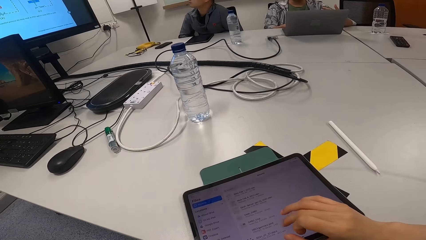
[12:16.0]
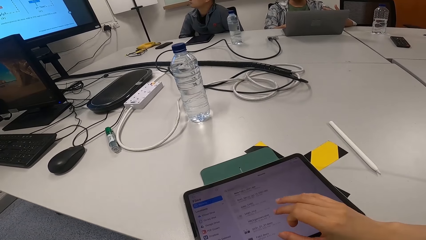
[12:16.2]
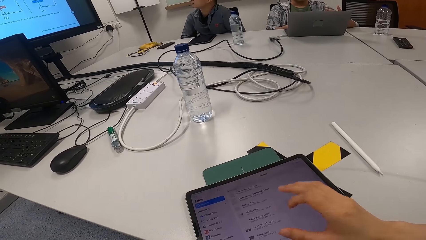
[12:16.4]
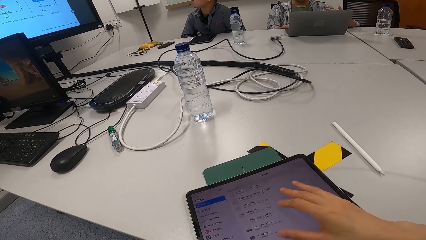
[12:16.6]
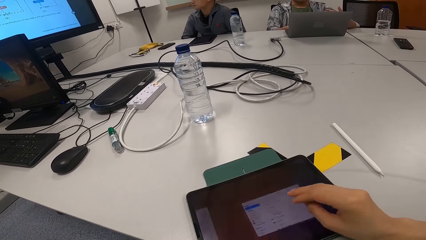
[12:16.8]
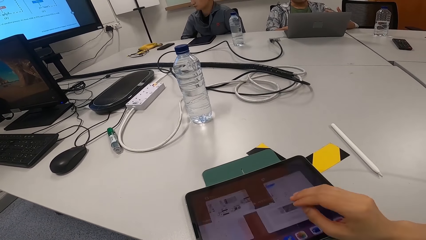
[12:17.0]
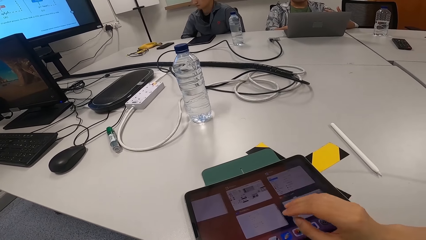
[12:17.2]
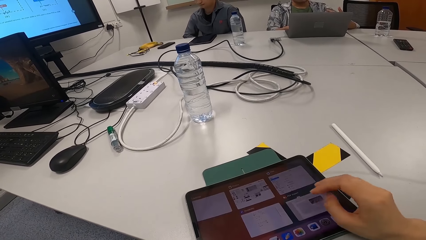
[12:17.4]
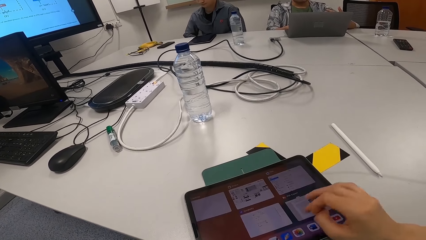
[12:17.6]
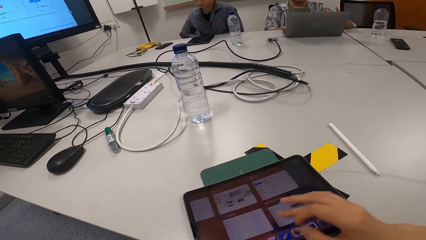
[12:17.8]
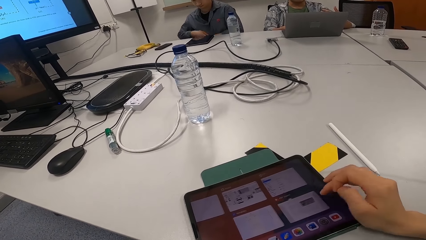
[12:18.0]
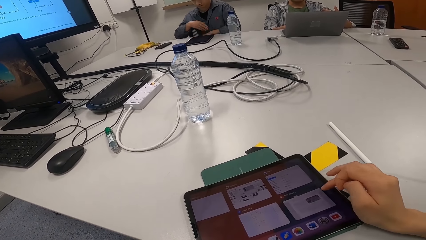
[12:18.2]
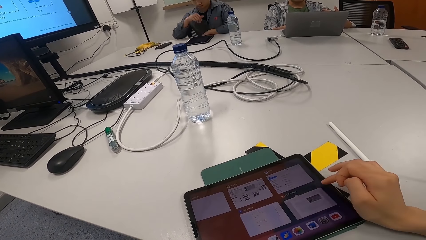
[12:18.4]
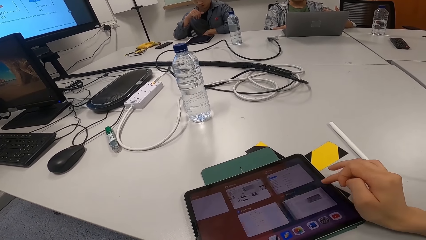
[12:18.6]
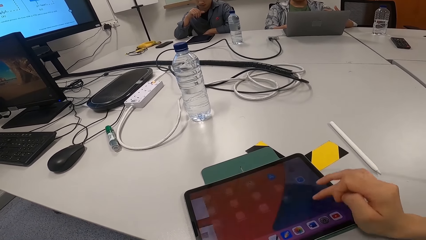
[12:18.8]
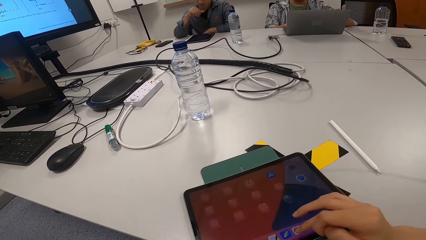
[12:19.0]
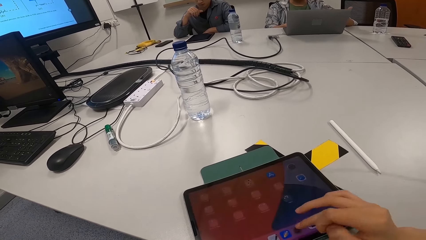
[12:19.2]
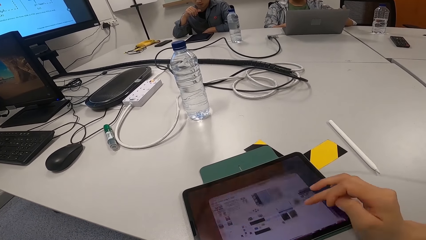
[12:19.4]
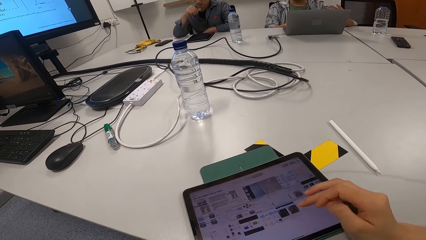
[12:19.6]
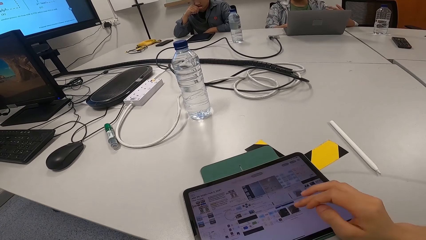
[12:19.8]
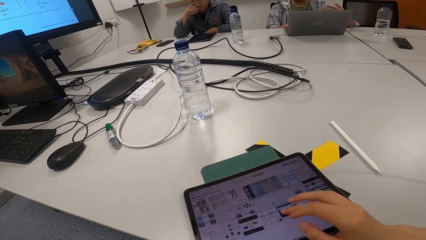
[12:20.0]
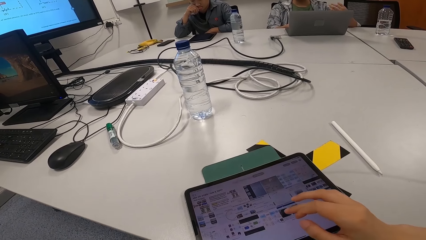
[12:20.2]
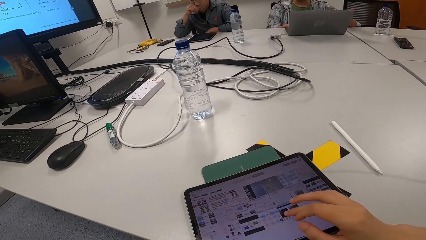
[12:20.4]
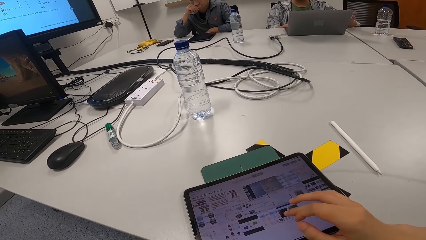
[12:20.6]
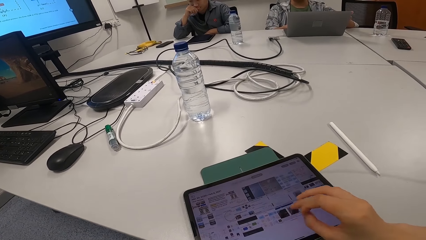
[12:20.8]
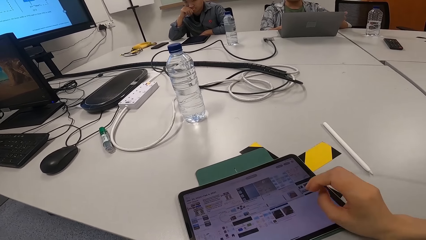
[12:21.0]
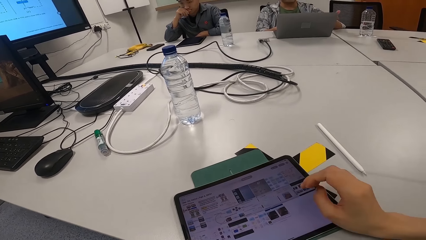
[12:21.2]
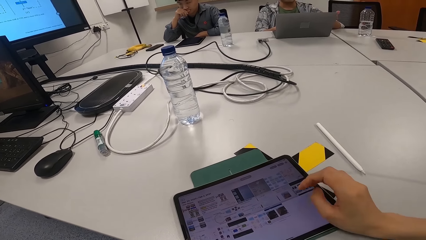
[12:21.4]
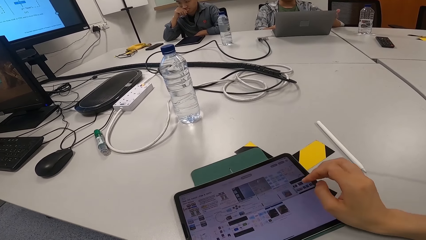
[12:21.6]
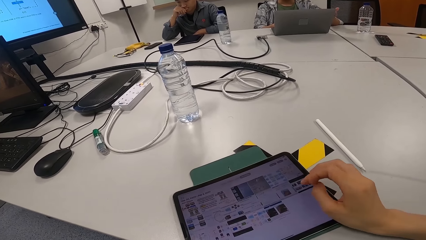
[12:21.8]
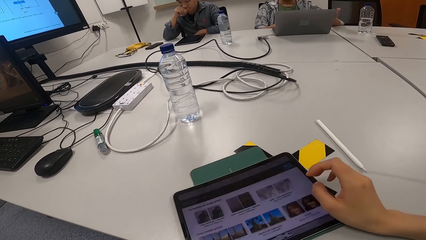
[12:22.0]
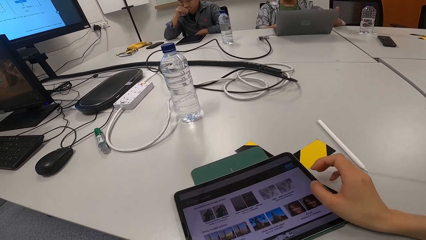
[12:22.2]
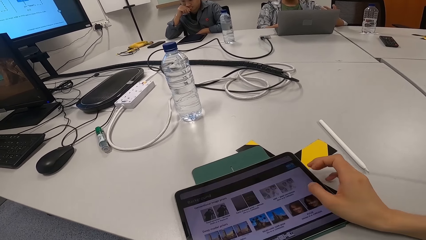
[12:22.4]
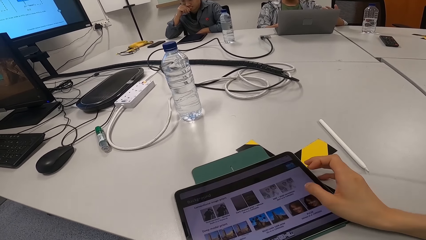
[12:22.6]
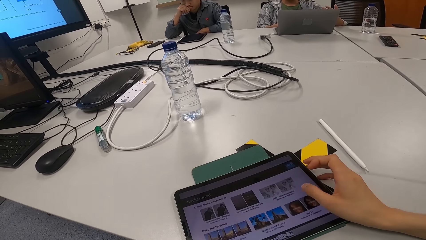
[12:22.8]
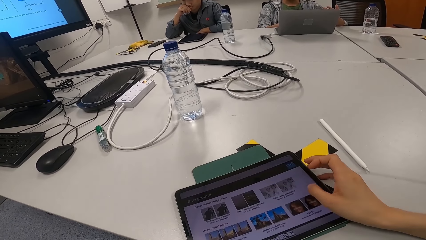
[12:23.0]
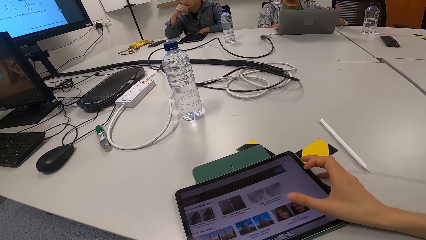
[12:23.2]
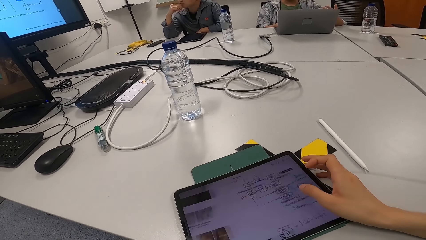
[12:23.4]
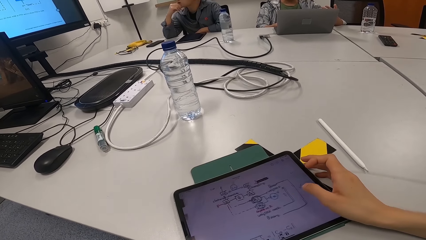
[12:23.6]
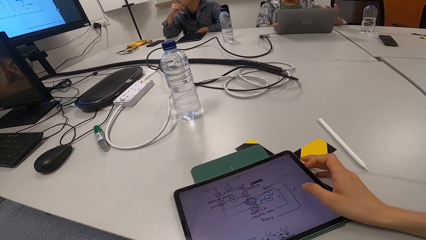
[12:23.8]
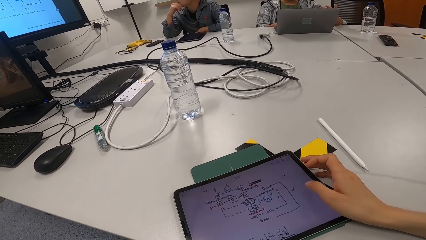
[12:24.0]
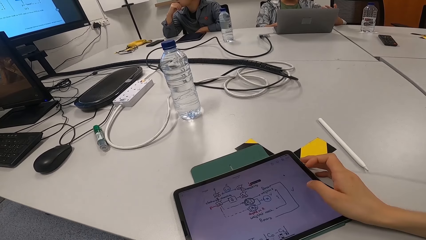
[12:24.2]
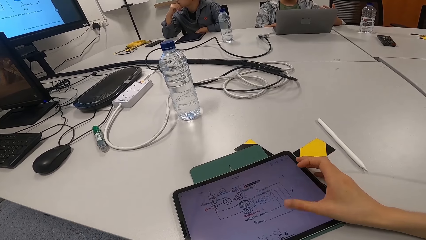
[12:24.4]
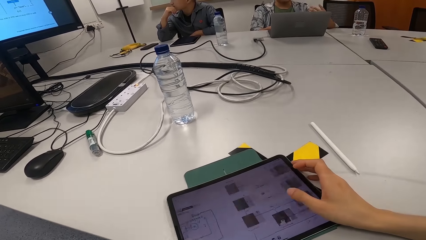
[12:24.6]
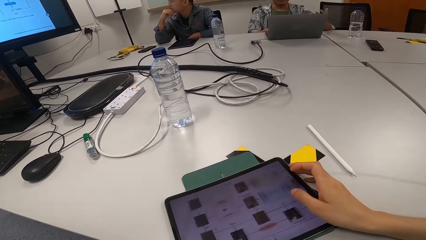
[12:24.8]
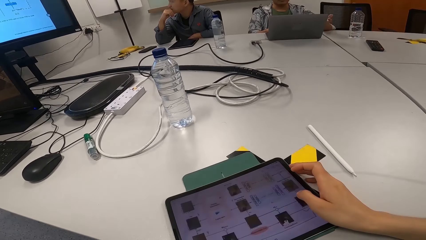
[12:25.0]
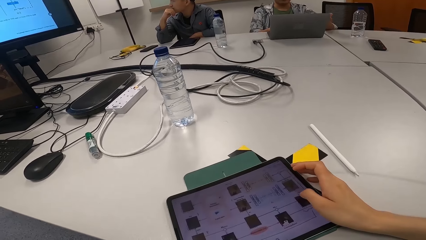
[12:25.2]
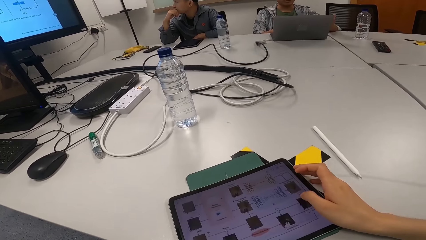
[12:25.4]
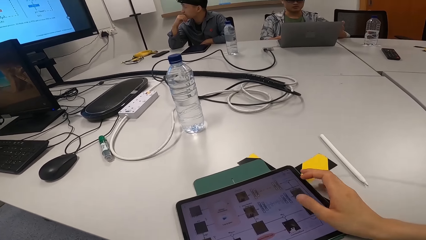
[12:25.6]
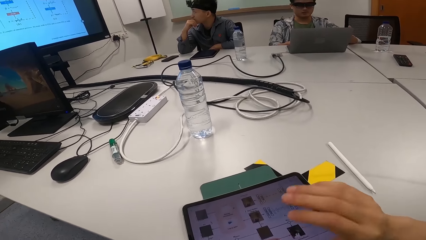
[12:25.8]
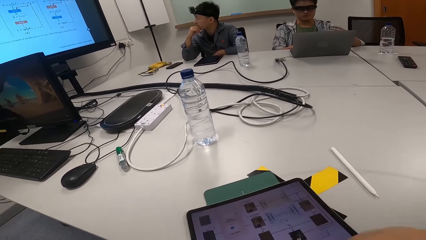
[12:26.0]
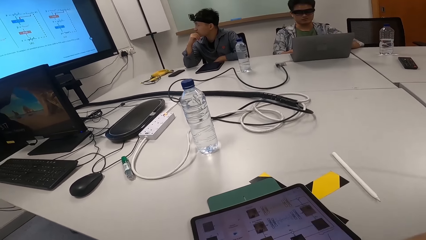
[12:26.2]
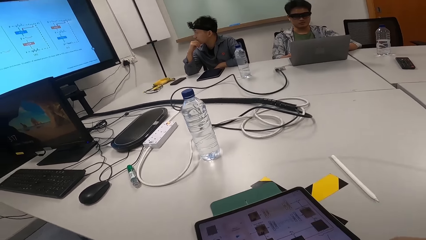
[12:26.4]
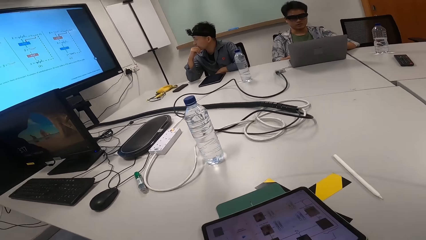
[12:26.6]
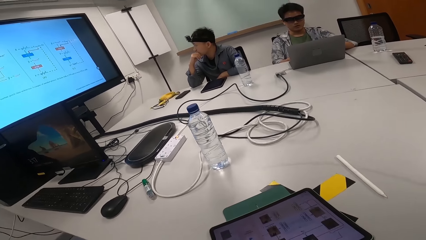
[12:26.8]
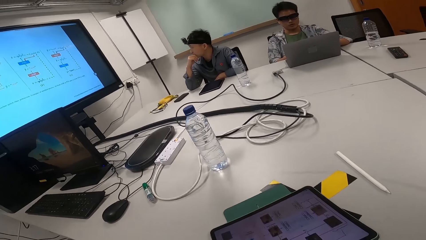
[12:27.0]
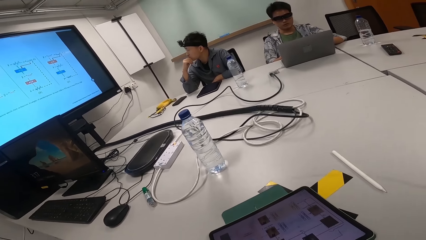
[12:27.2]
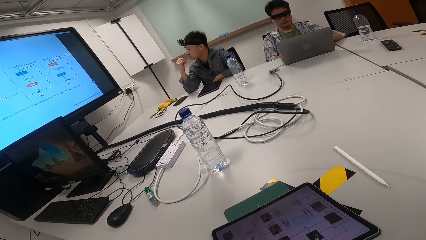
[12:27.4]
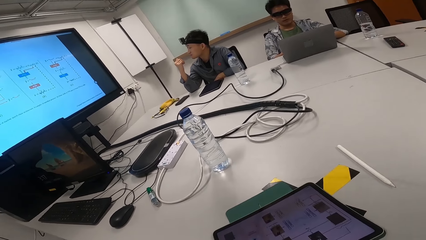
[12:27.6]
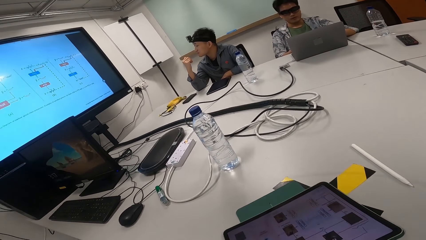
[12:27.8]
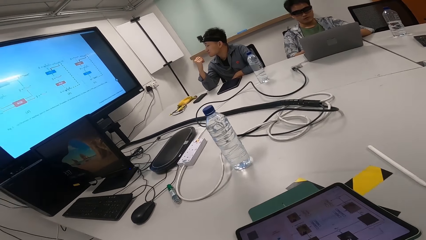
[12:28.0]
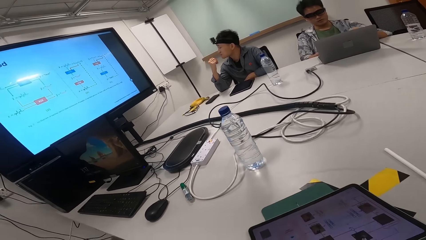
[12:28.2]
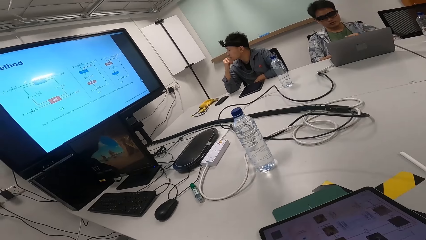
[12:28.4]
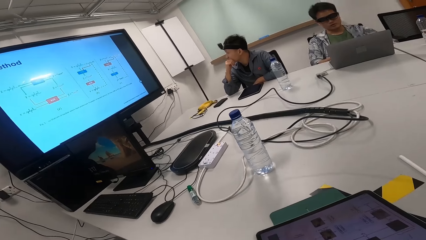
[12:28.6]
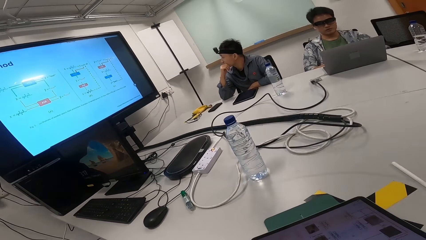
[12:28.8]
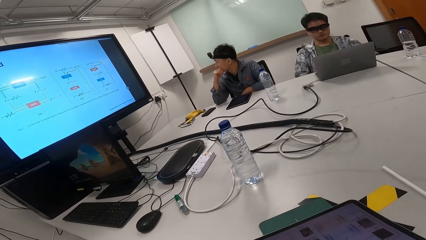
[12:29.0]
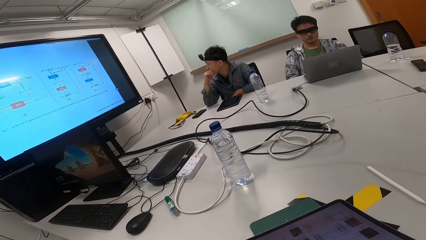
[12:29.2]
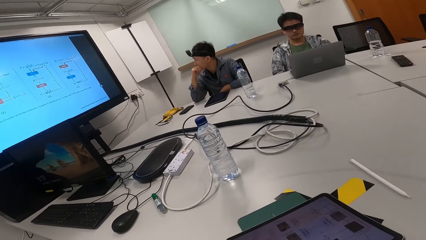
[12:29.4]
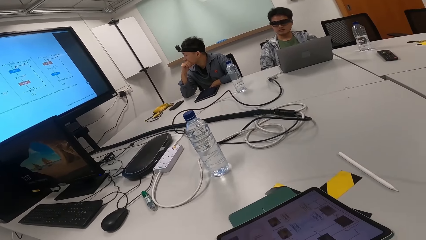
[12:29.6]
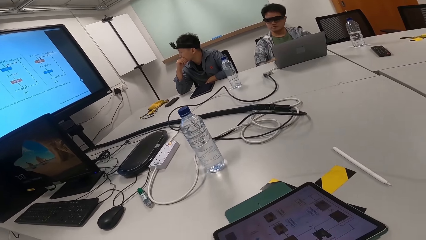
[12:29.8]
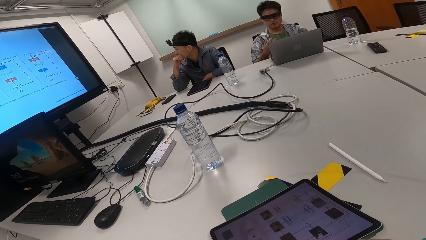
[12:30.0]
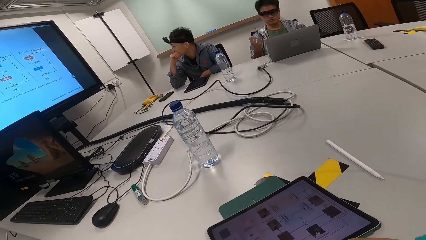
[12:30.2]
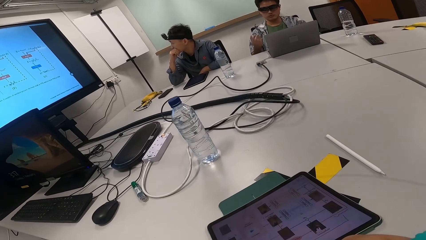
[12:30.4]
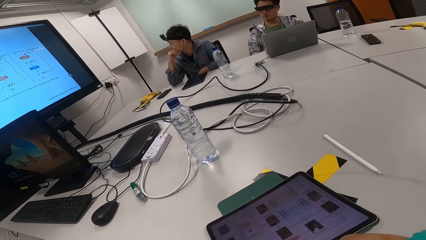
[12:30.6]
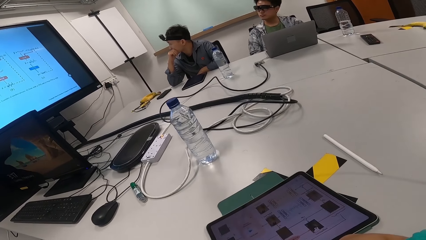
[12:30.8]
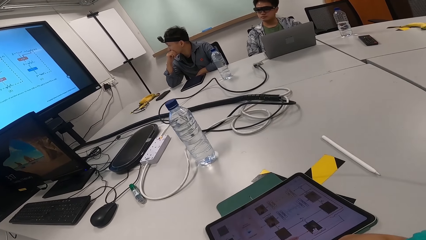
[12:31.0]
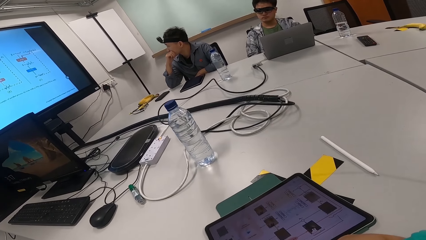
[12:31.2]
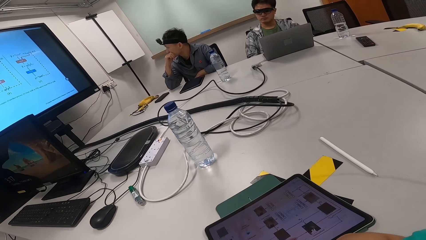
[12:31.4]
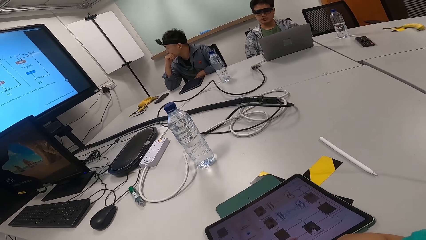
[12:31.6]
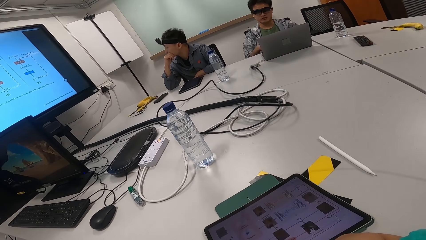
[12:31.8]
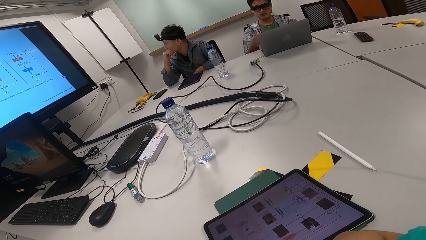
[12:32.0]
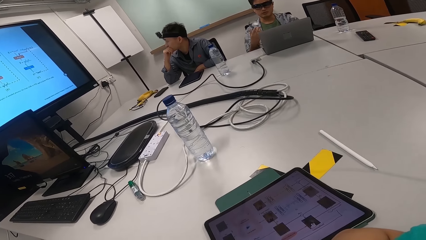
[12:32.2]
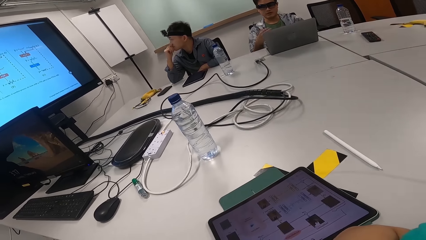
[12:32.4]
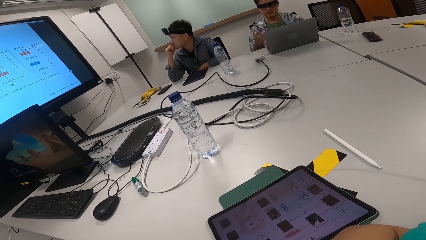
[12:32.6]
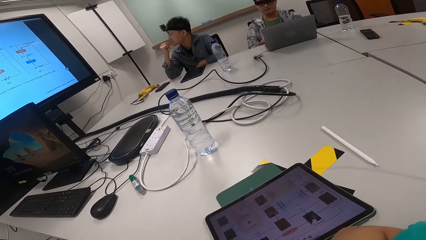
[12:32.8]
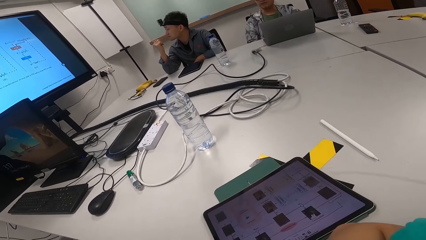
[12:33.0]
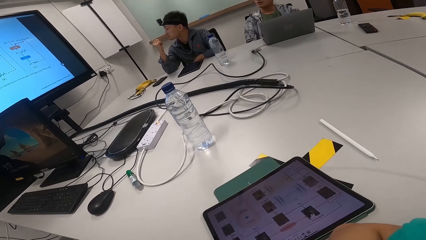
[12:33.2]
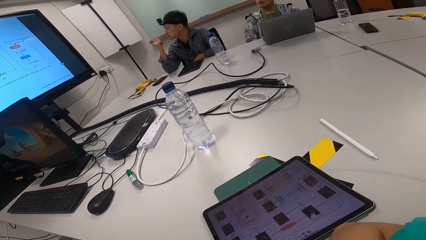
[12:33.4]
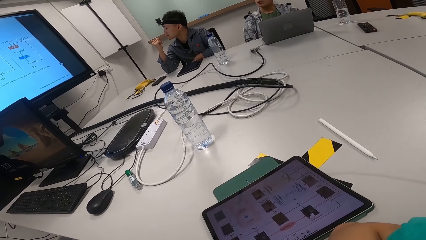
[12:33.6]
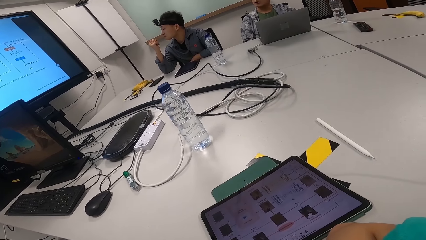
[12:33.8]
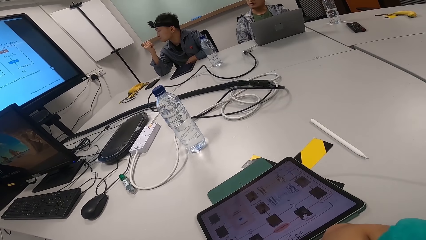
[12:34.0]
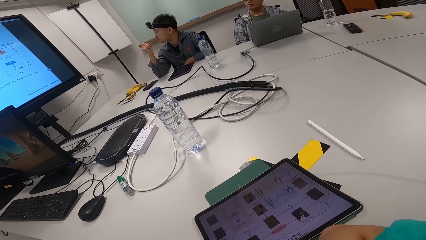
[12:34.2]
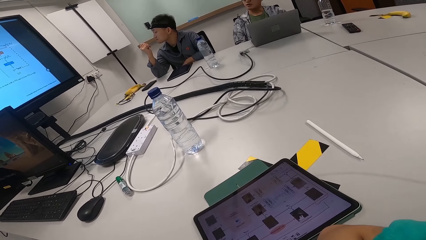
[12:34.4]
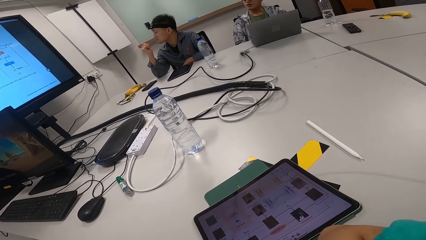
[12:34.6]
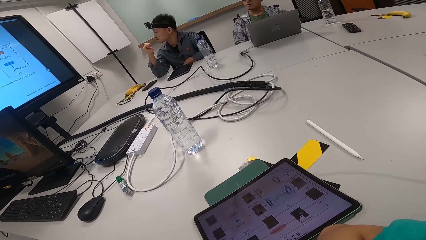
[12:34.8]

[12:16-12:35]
The camera wearer operates the tablet. A man talks to another man and the camera wearer. The camera wearer stares at the screen with the other man. They look at the first man and the other man. The first man converses with the camera wearer and the other man. The camera wearer looks at the tablet.
